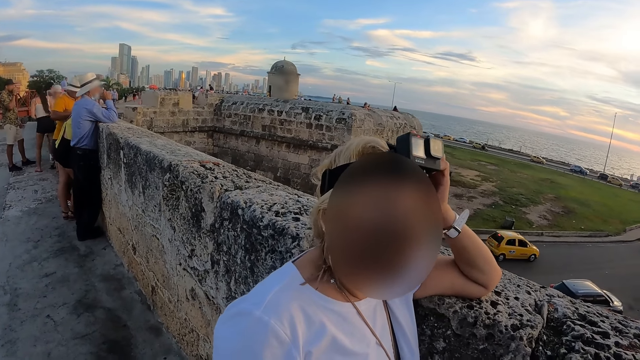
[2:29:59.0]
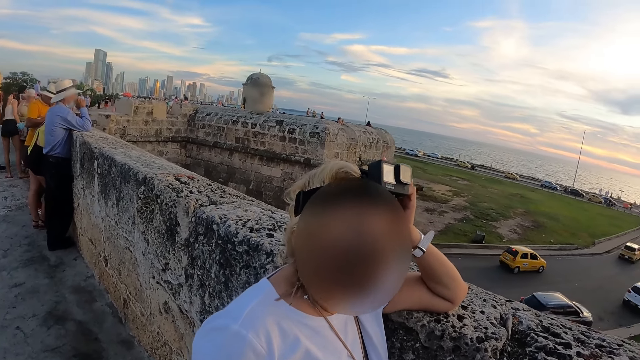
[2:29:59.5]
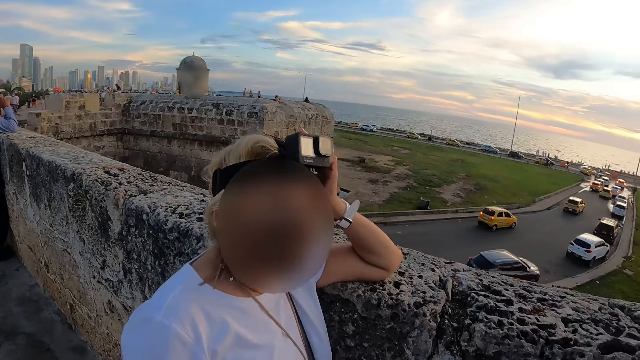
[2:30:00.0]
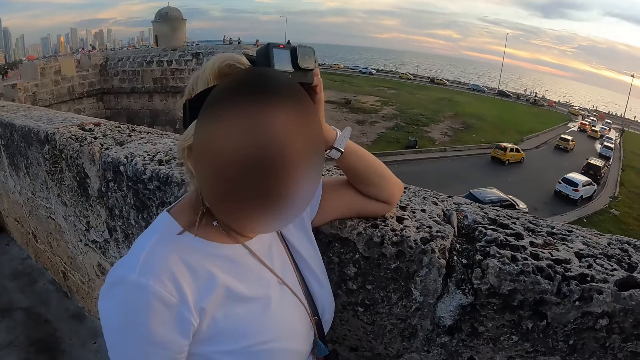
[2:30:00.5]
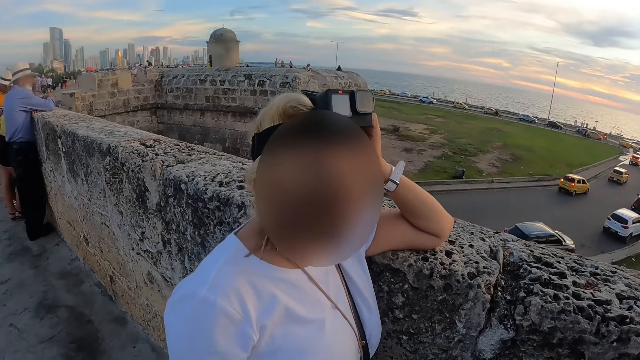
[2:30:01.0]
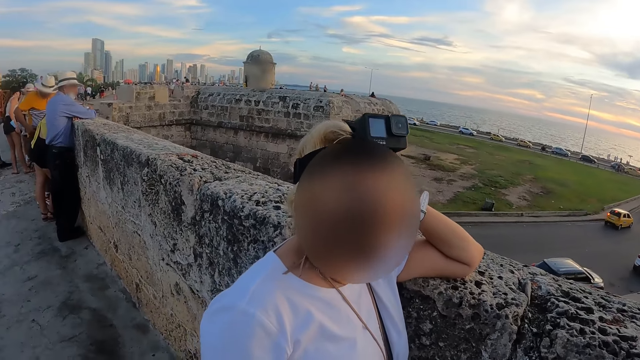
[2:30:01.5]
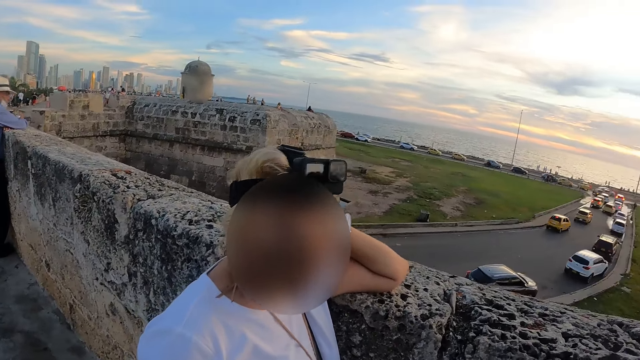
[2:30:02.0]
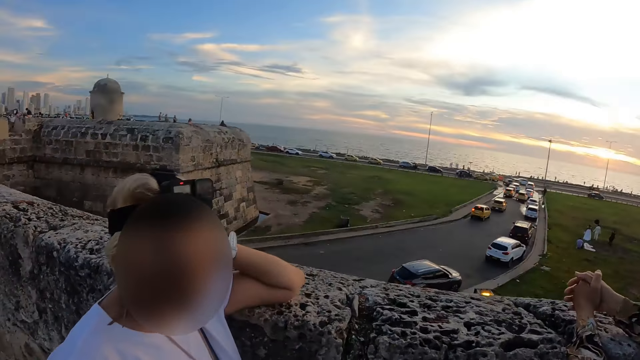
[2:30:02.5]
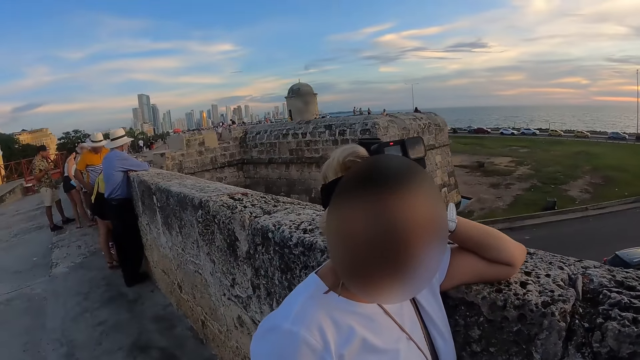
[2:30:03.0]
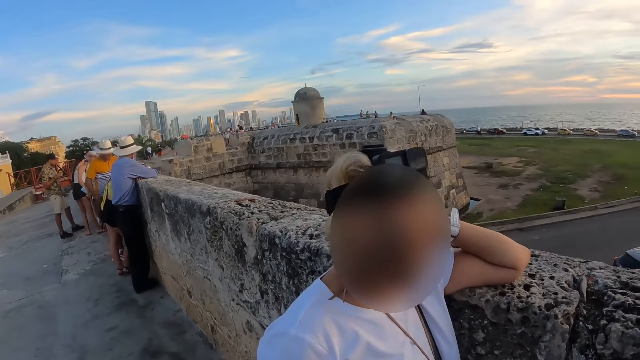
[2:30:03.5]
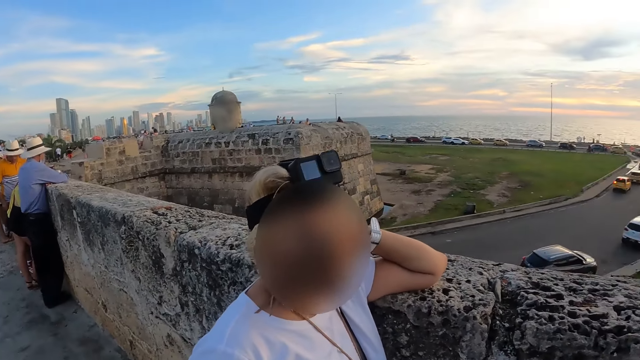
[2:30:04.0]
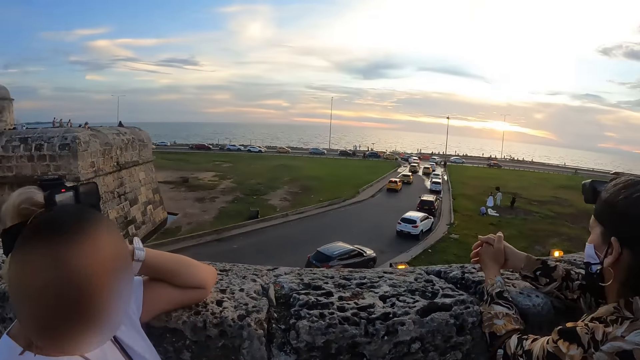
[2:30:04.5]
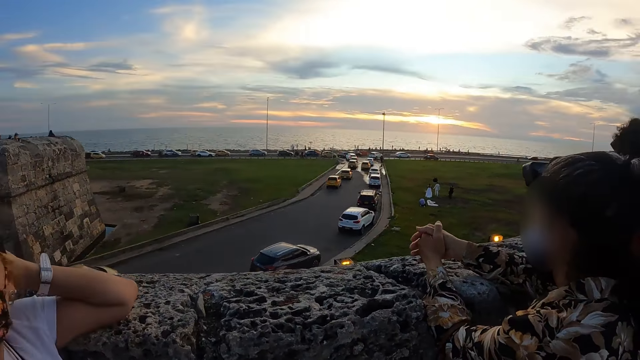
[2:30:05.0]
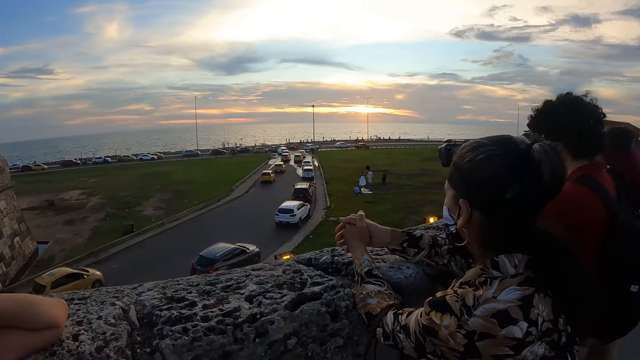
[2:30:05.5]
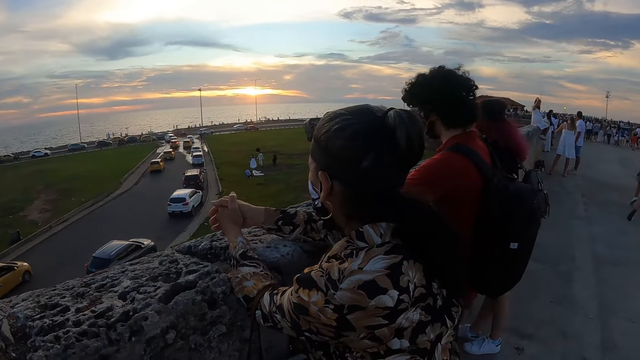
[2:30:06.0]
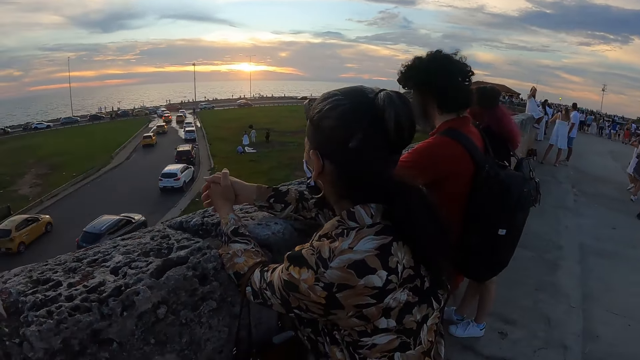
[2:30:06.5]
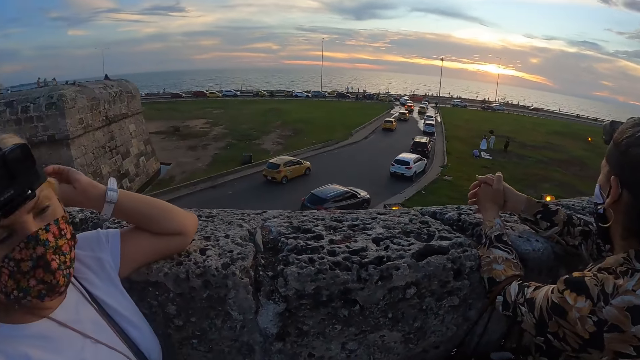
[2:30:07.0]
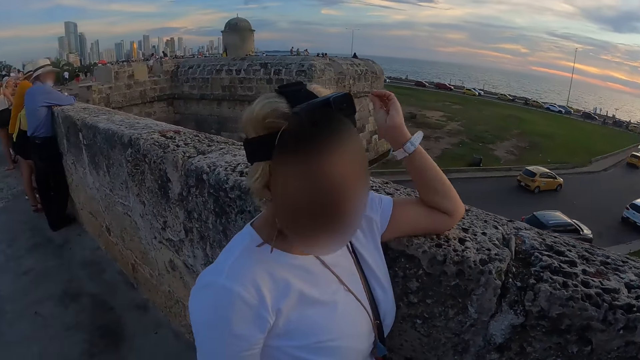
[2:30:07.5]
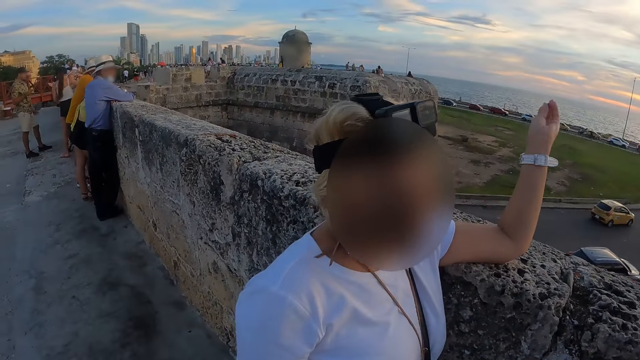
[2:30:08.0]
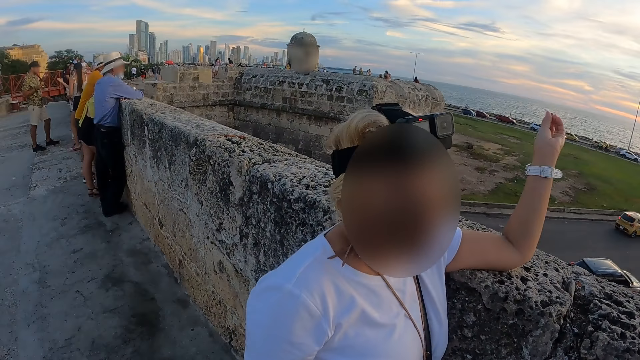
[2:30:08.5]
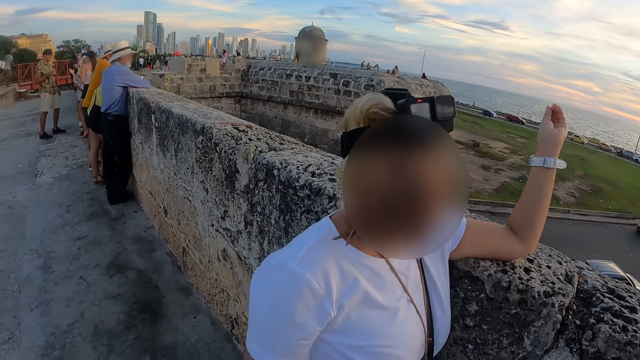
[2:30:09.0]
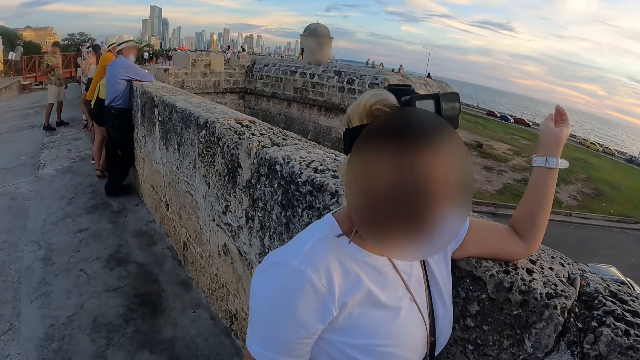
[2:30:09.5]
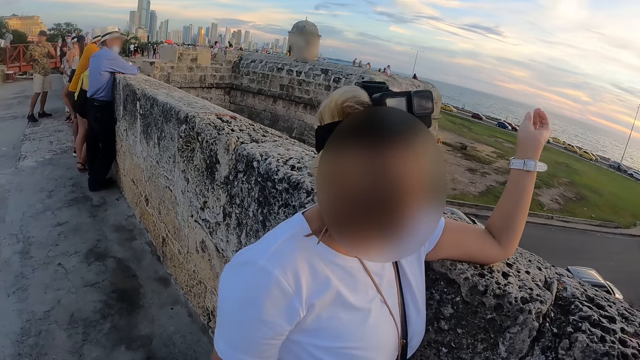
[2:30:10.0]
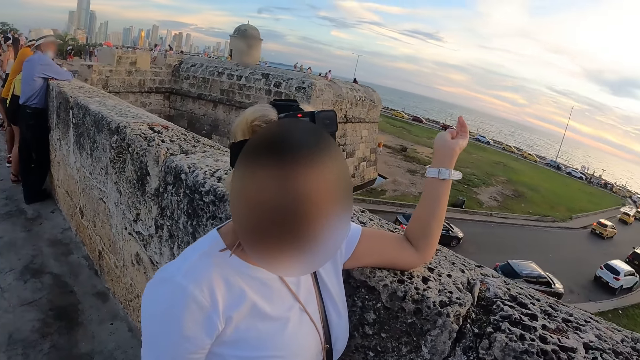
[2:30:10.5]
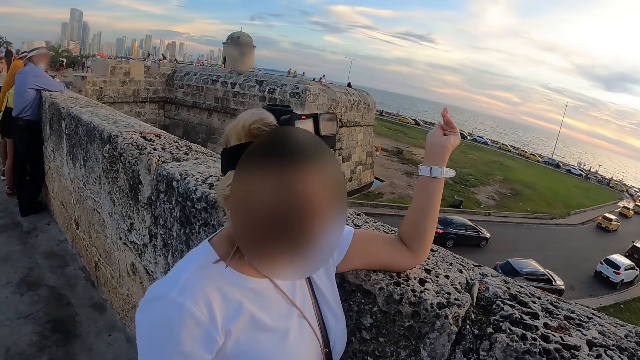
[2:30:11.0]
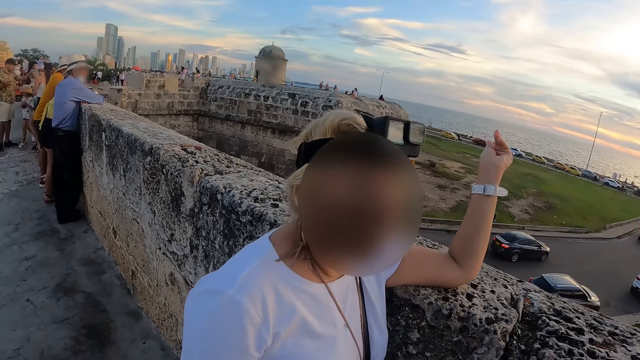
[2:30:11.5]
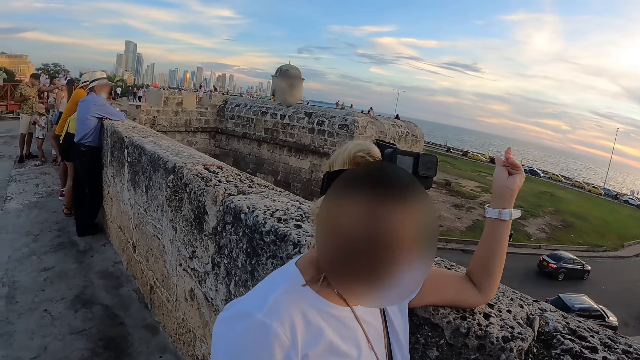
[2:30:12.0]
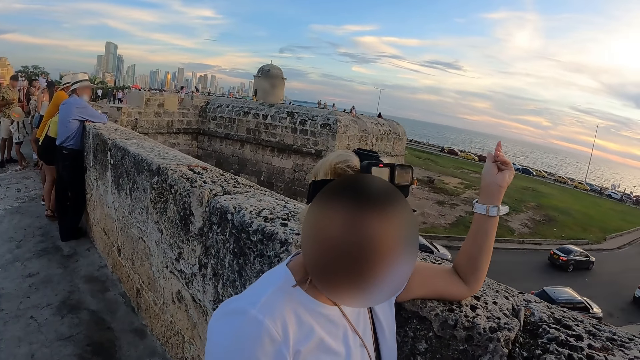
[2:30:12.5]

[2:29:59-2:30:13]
A woman interacts with the camera wearer. The woman lifts up her left hand.

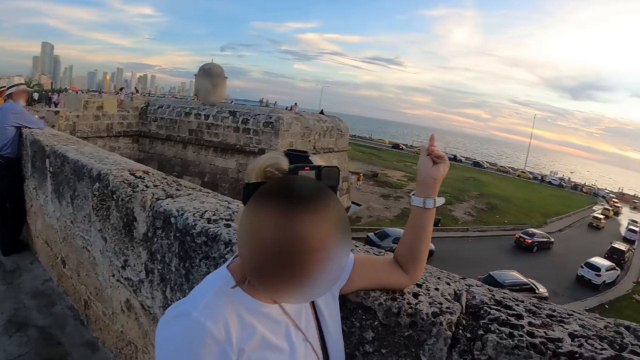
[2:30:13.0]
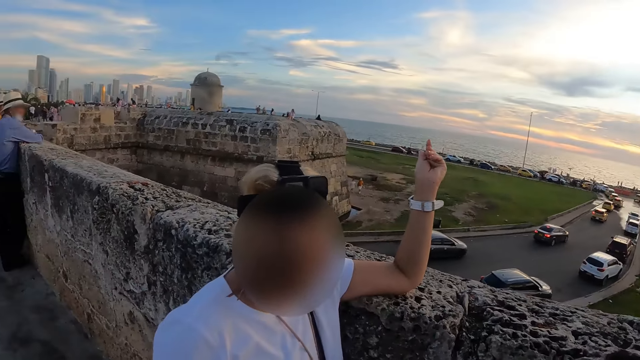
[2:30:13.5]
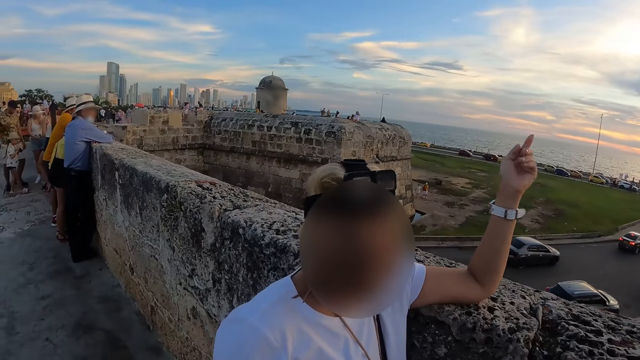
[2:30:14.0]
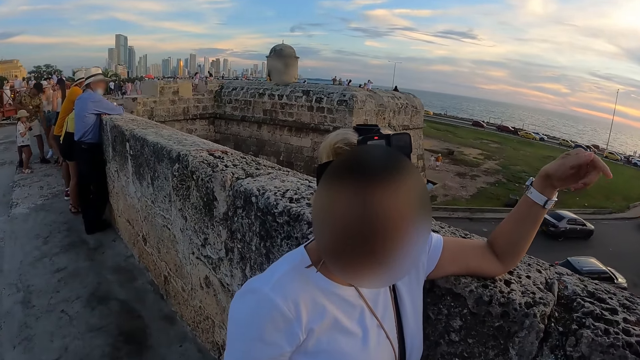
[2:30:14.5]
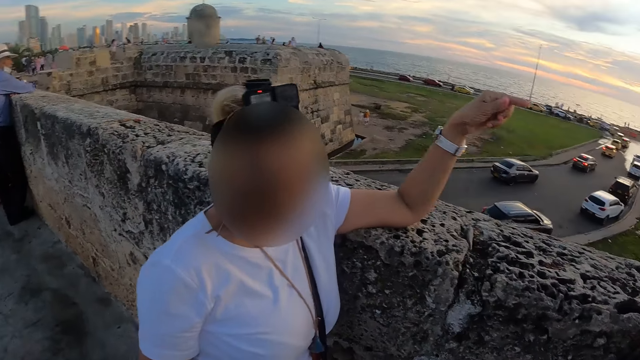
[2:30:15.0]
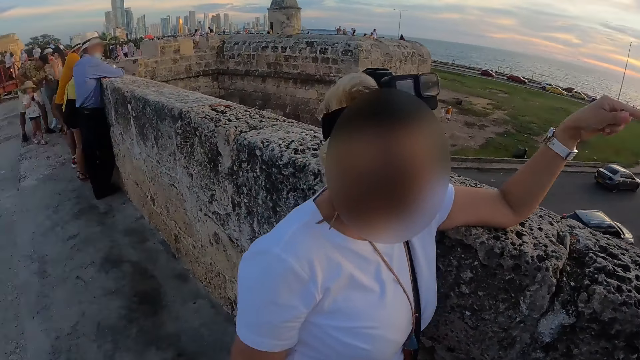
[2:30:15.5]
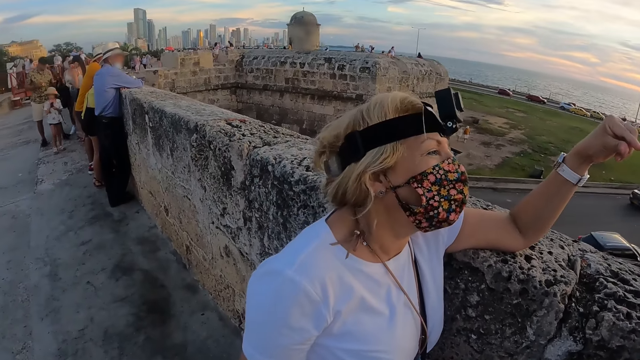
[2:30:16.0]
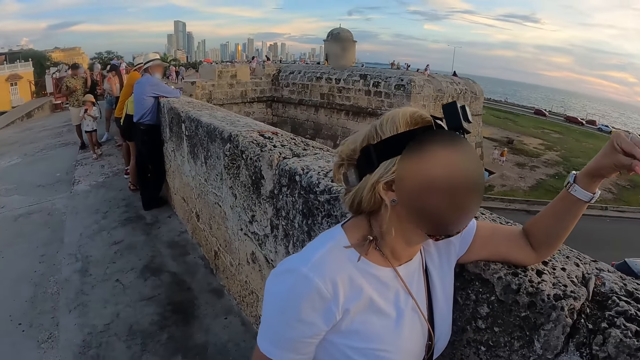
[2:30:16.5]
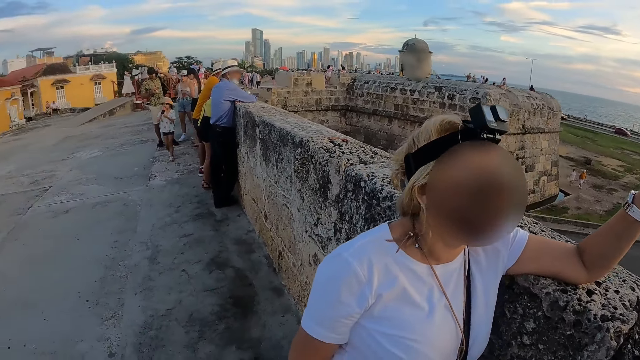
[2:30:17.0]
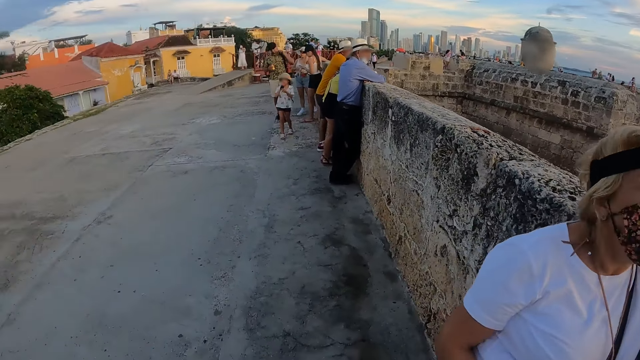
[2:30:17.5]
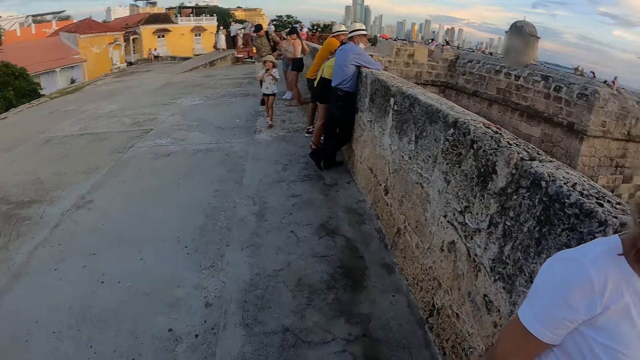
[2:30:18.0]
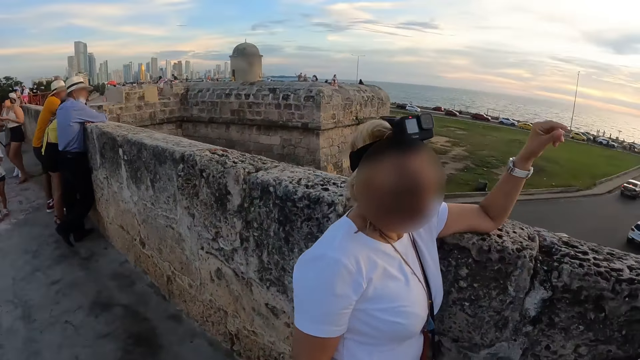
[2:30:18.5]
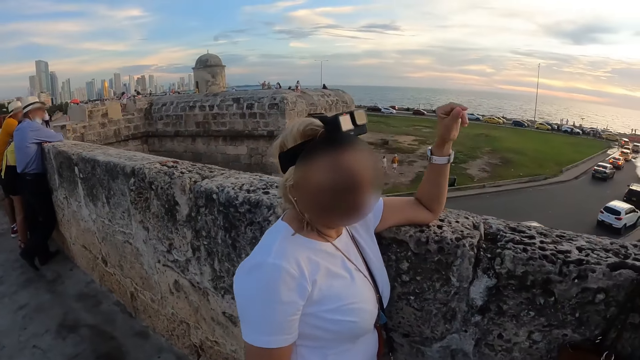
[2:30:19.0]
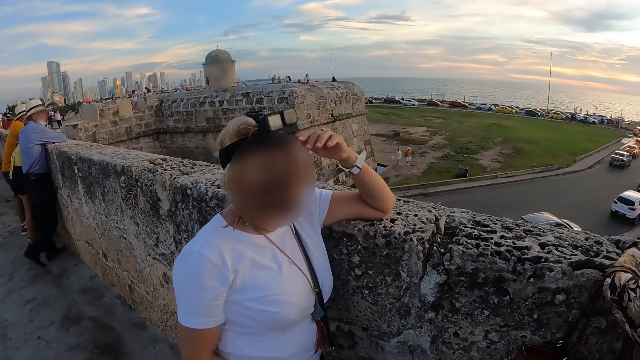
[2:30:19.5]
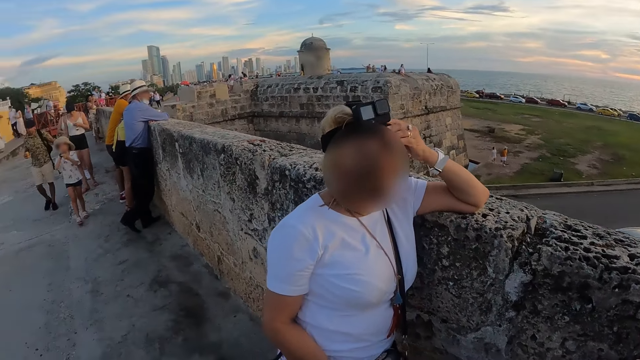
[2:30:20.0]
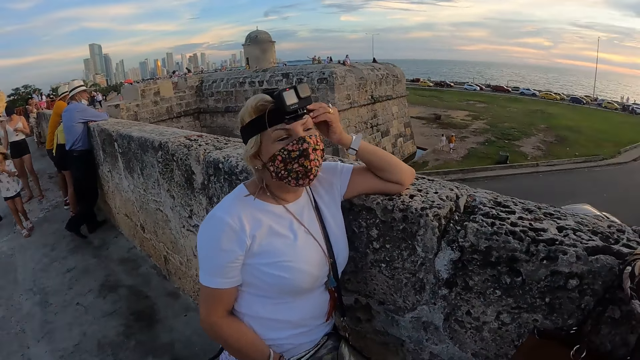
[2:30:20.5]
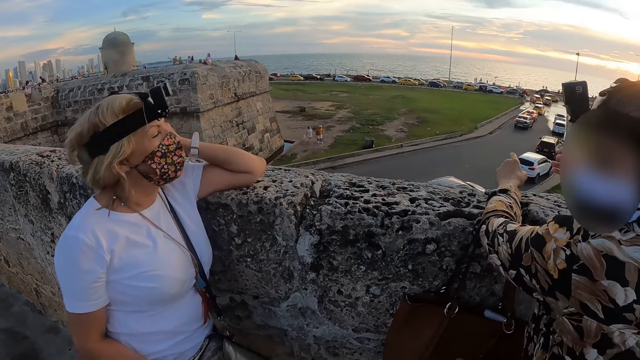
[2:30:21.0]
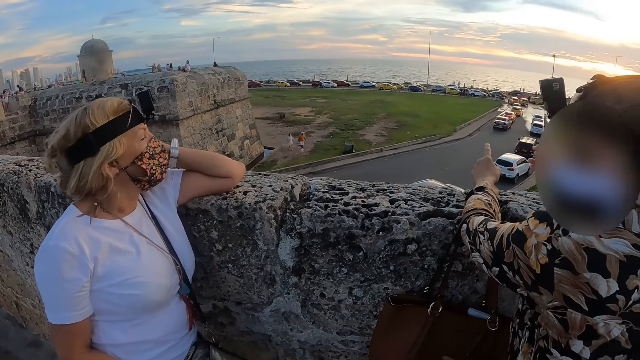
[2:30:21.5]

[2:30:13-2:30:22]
A woman looks at her left hand. The camera wearer looks around. The woman touches her head with her left hand.
